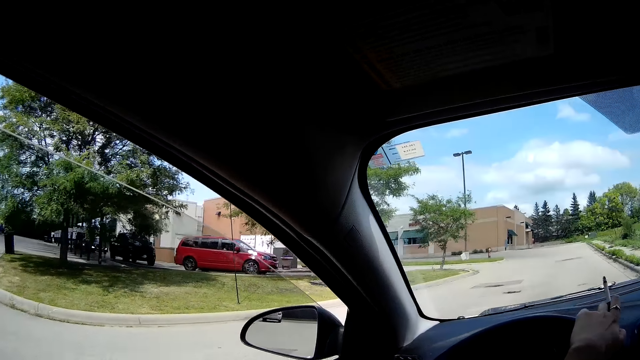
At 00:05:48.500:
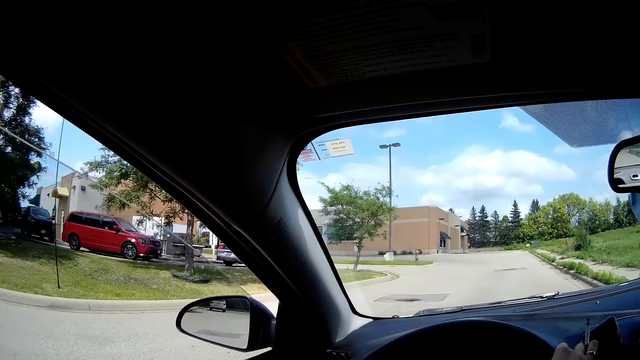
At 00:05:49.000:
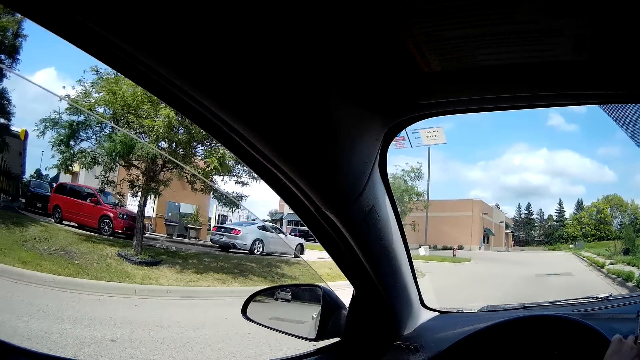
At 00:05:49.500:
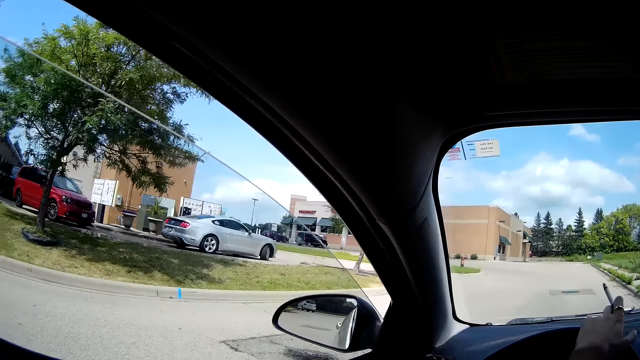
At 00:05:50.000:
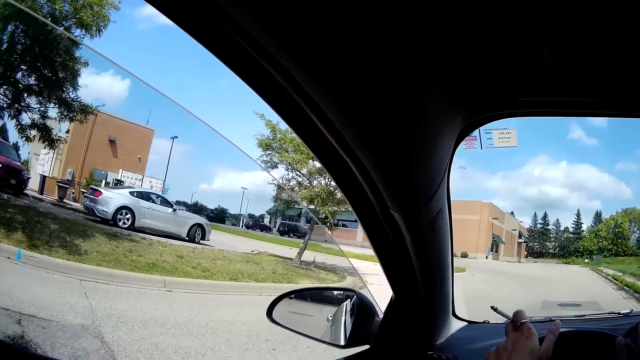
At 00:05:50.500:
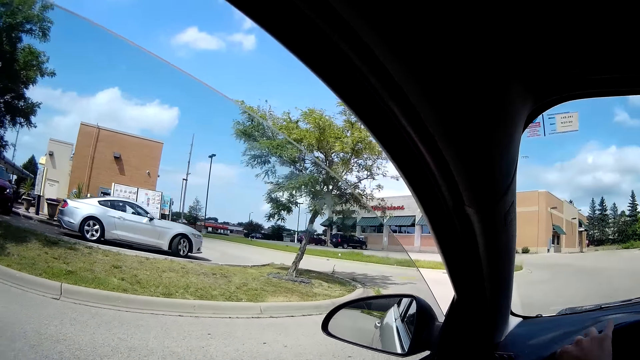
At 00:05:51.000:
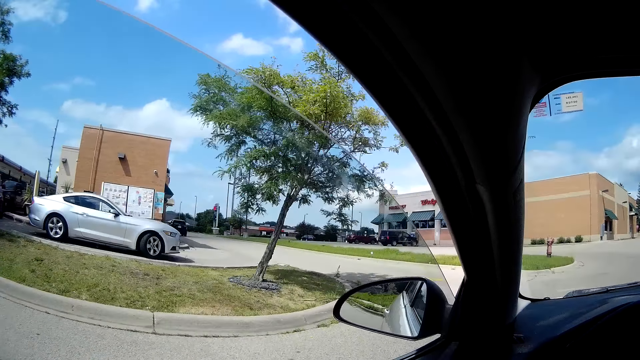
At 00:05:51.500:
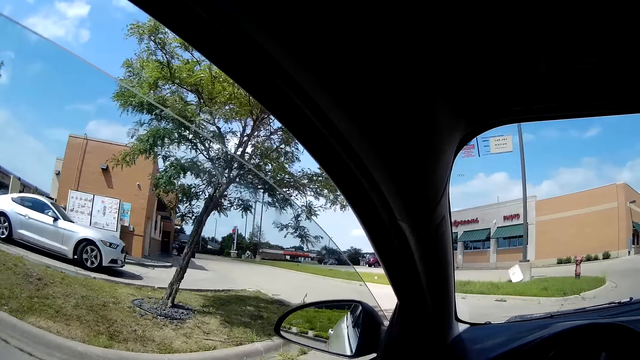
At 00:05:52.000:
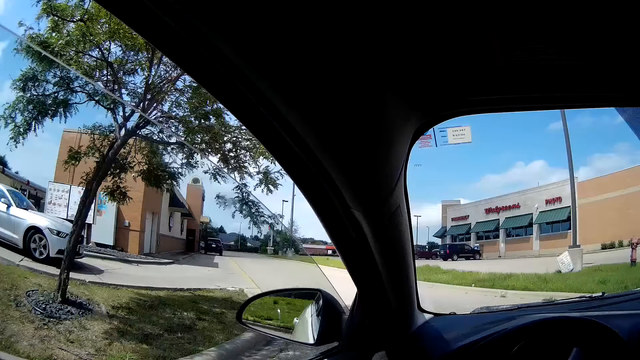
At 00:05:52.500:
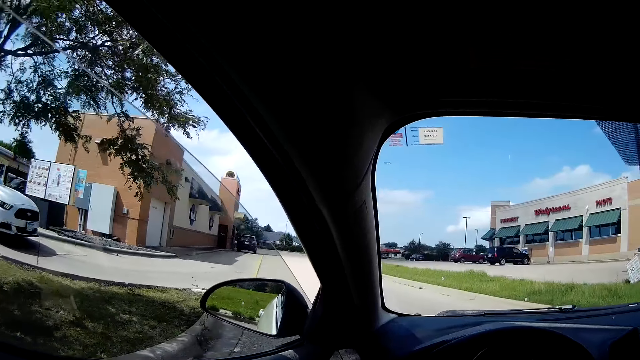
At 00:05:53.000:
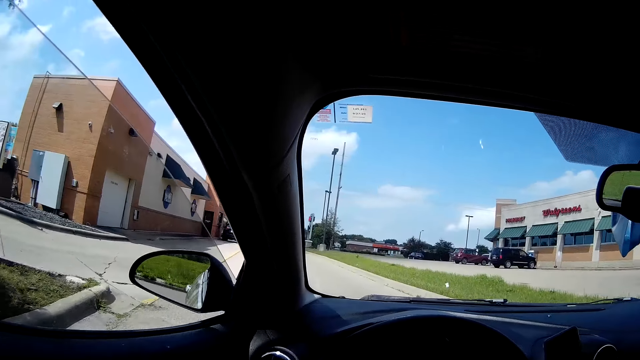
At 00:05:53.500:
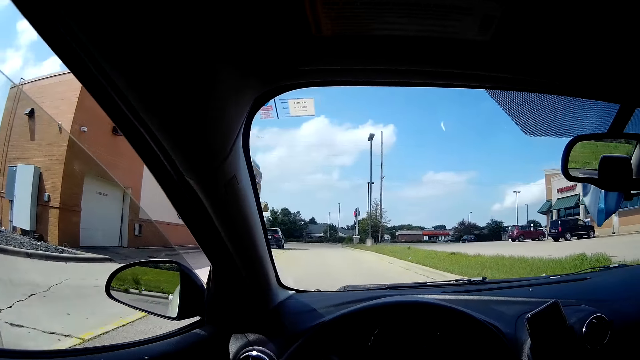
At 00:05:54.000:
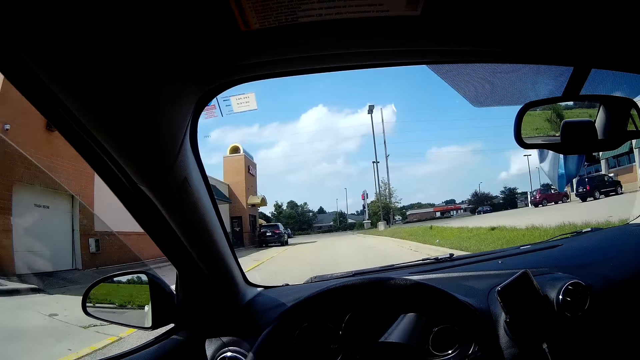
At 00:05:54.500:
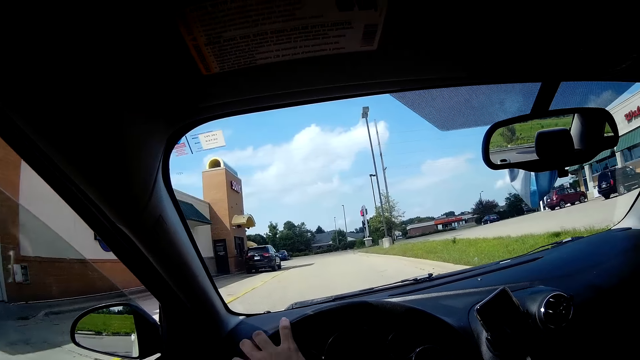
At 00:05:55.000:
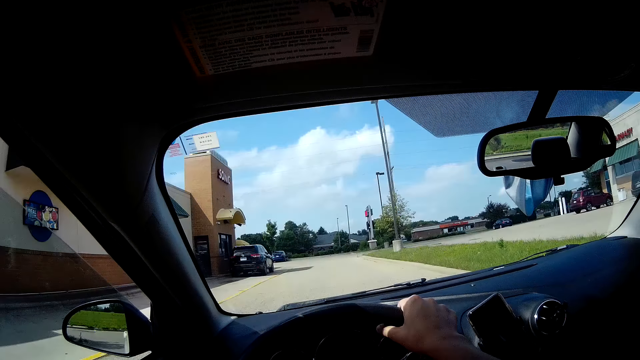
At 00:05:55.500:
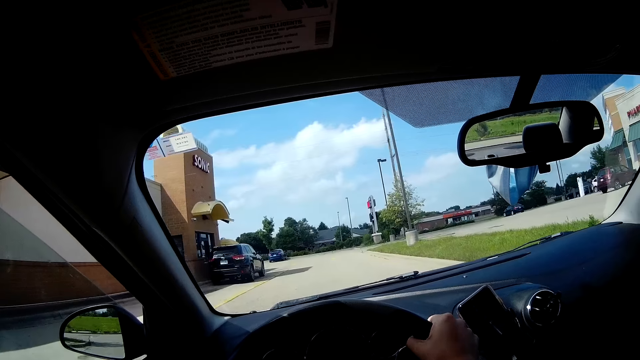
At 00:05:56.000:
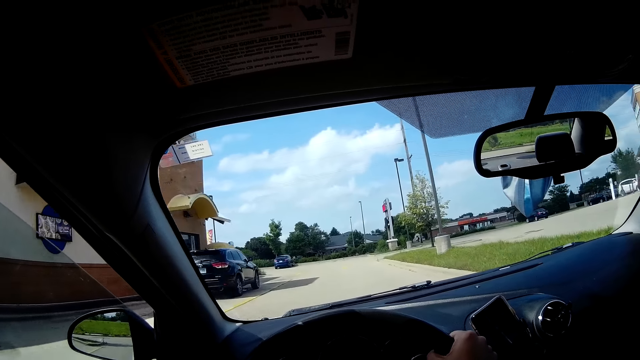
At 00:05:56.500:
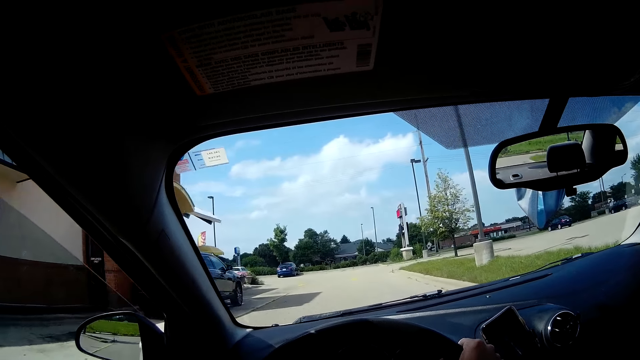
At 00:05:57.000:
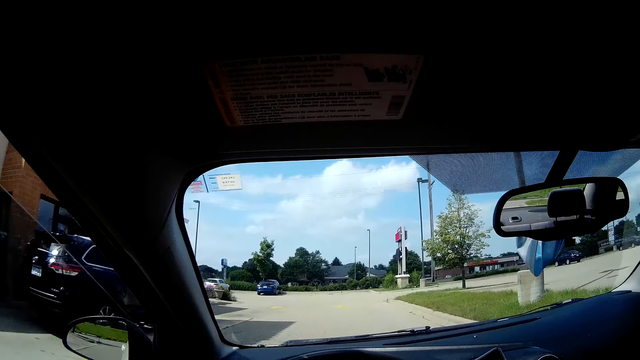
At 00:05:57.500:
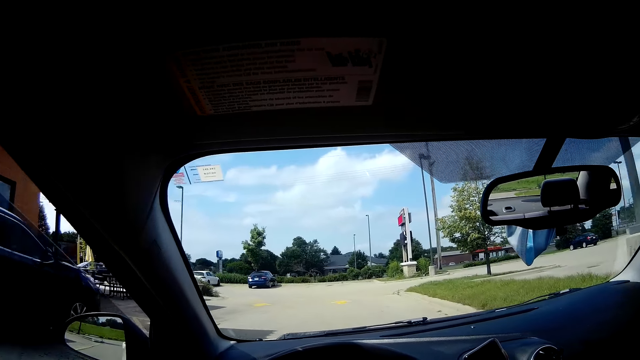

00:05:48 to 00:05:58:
The camera wearer makes a left turn.

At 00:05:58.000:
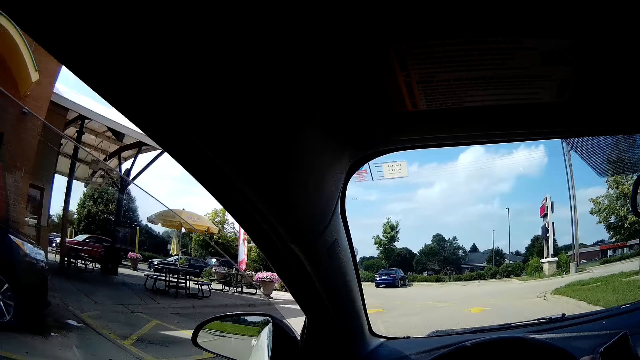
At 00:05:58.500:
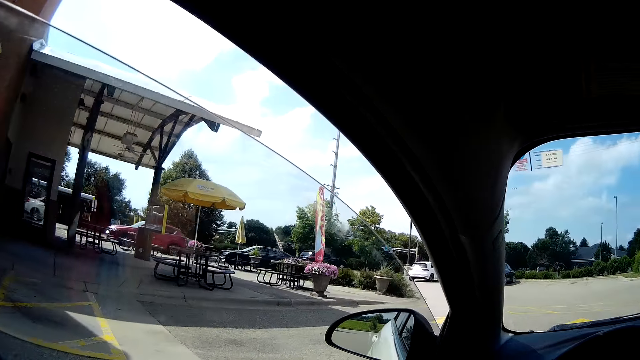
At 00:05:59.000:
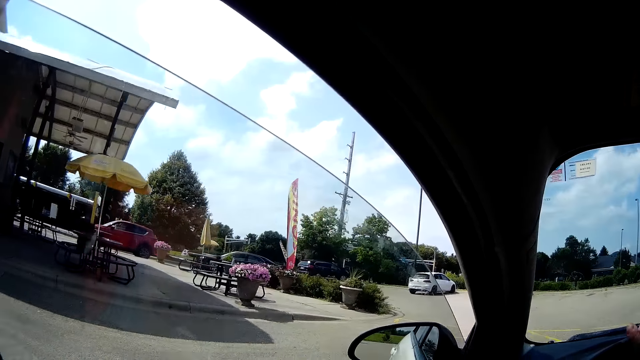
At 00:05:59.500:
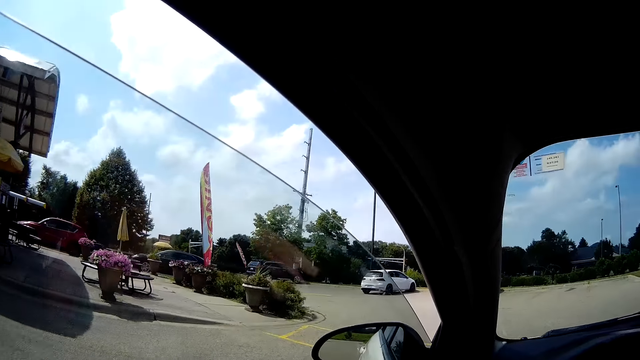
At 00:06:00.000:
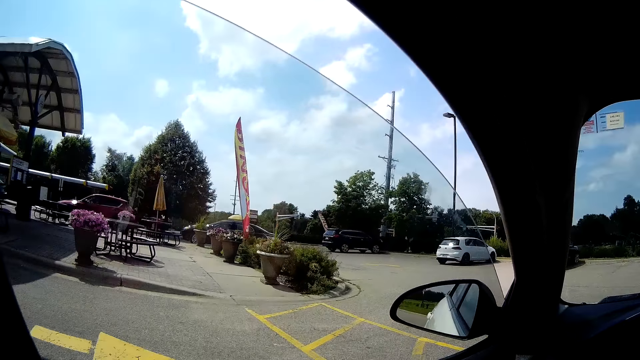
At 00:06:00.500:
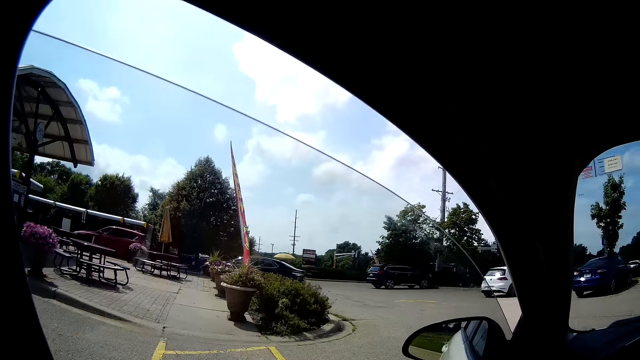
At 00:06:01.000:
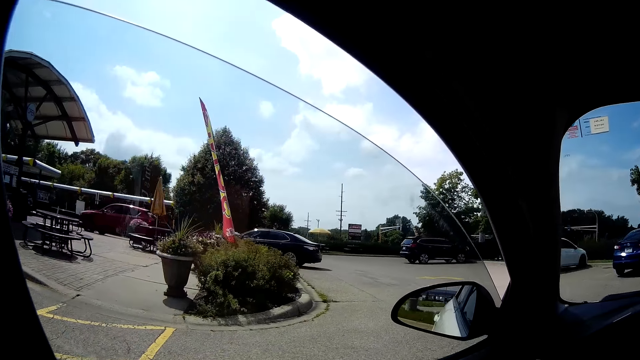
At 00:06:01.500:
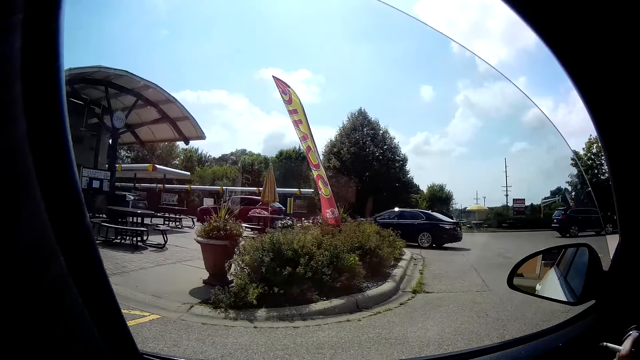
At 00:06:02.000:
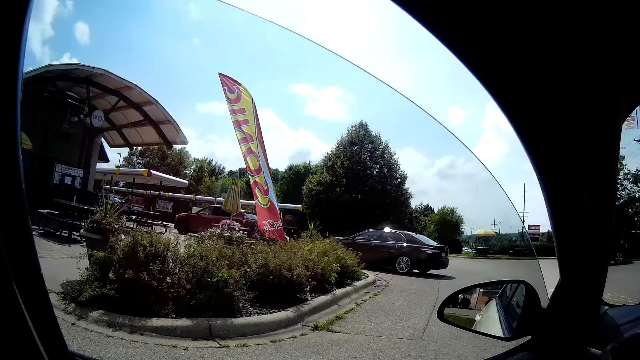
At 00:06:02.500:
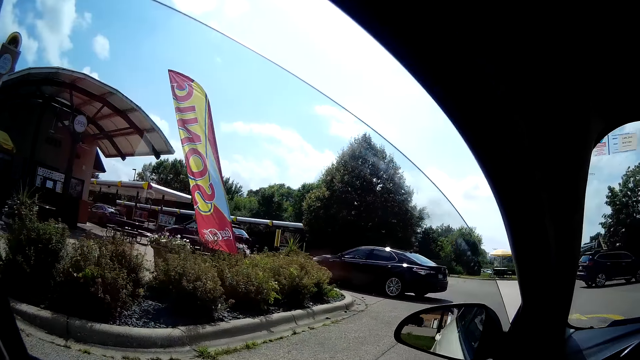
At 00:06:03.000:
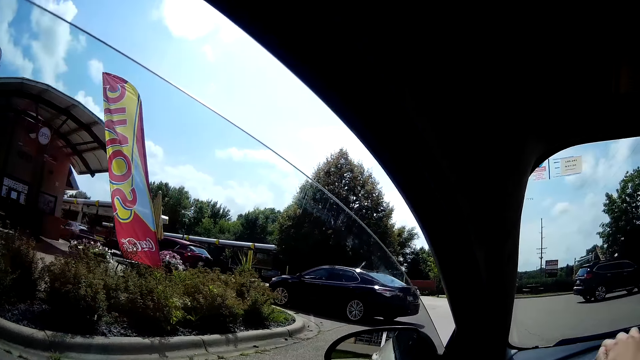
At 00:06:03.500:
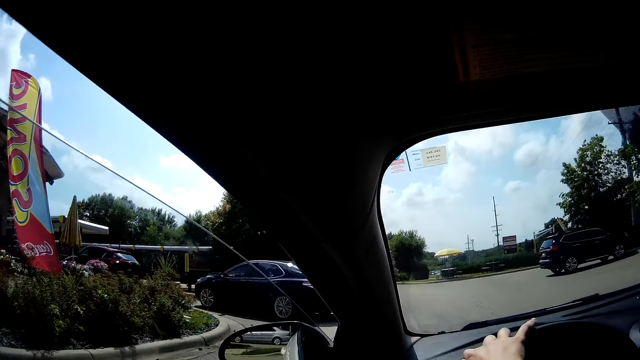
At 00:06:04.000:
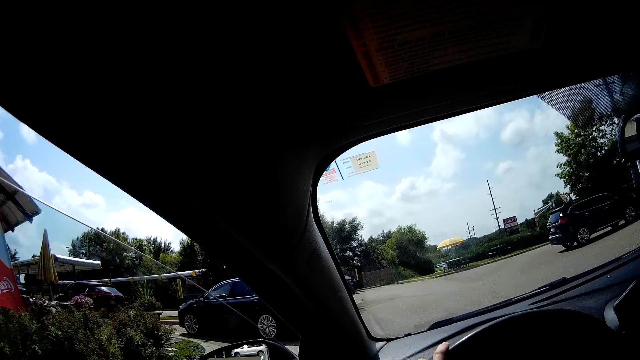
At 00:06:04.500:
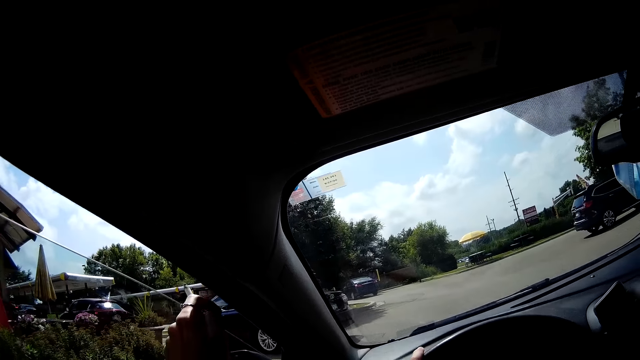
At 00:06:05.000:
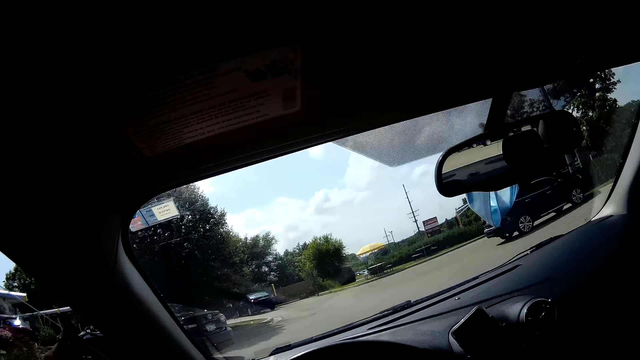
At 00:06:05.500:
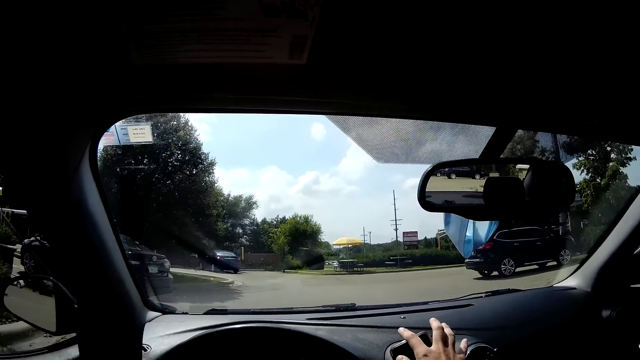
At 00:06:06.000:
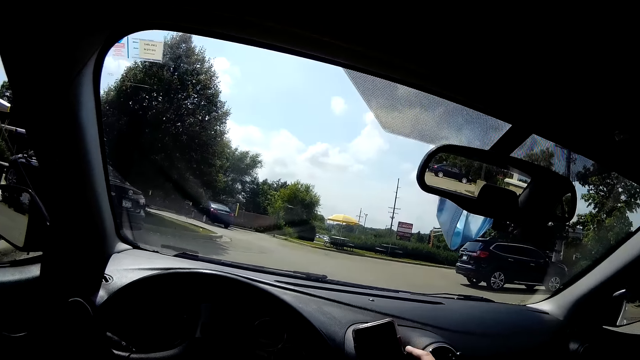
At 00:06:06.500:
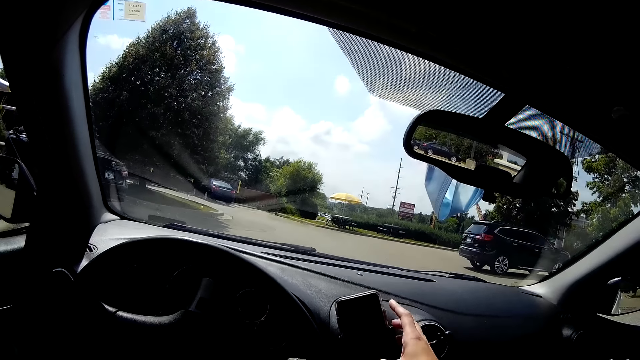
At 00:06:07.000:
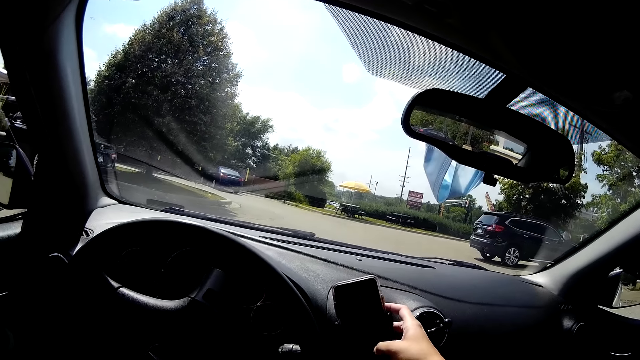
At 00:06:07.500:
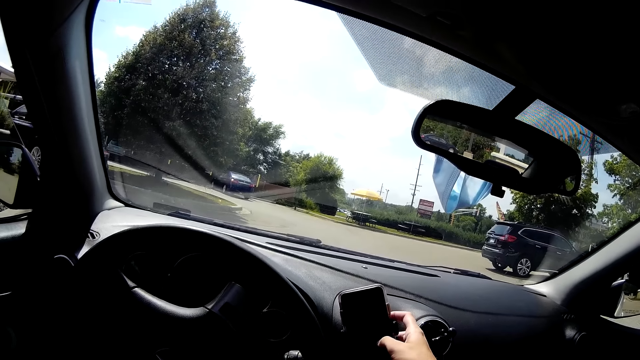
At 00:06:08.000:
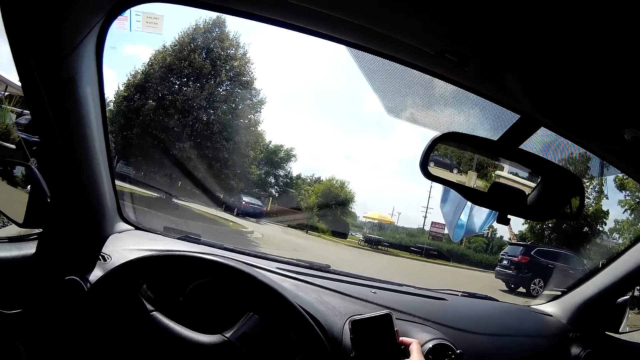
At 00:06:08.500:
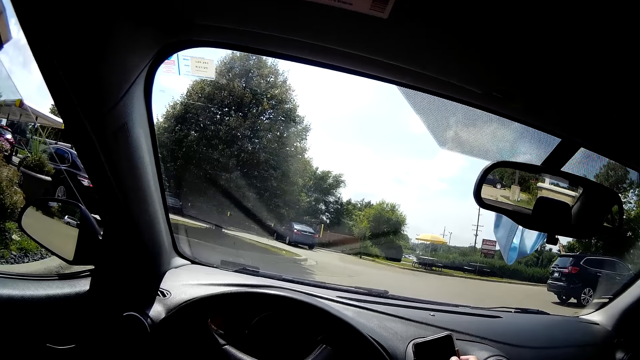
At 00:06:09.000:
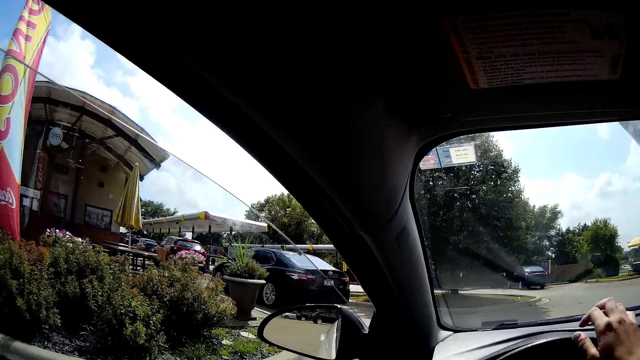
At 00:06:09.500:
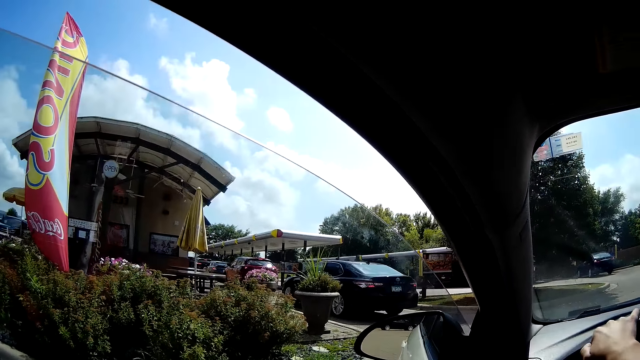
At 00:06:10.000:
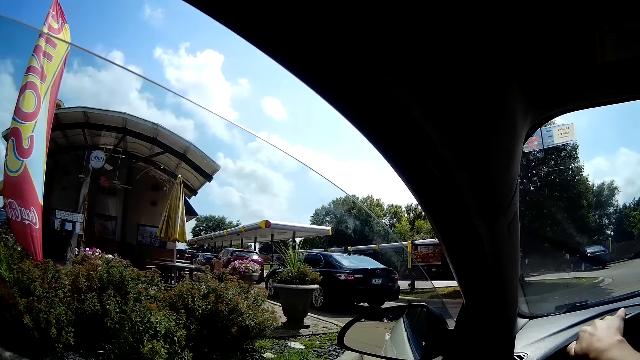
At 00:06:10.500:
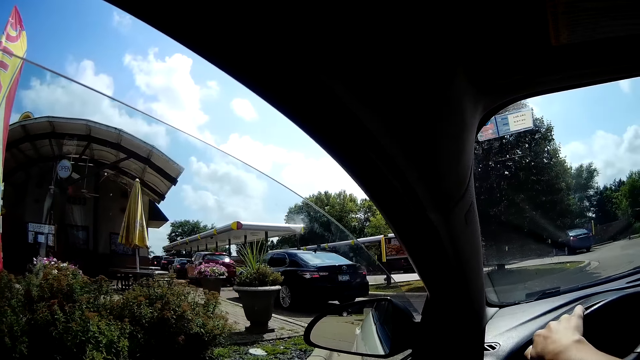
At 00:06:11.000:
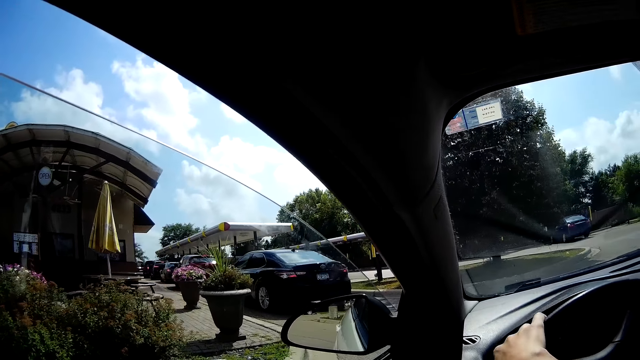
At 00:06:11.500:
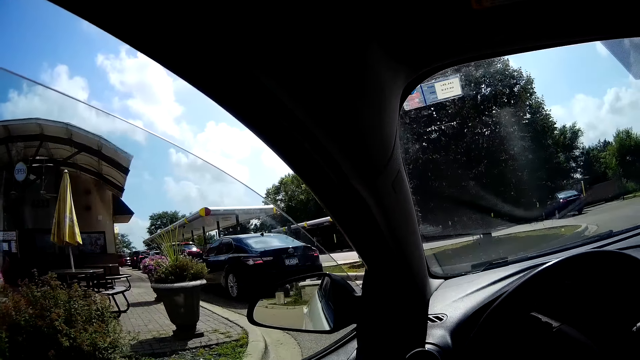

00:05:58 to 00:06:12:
The camera wearer makes a left turn. He stops behind a black car beside a restaurant. He operates a phone in the white car with his right hand. He makes a left turn.
